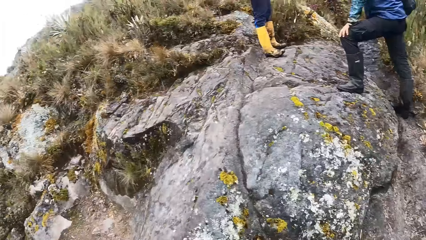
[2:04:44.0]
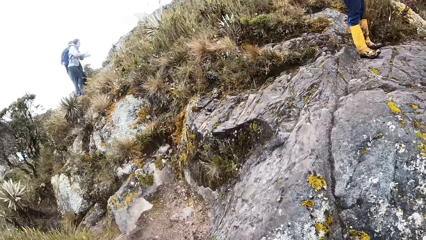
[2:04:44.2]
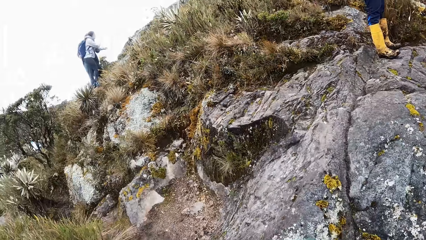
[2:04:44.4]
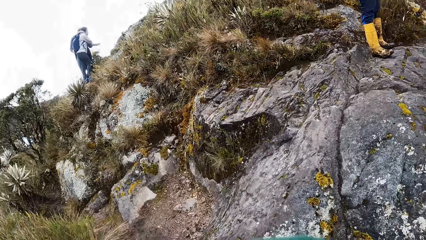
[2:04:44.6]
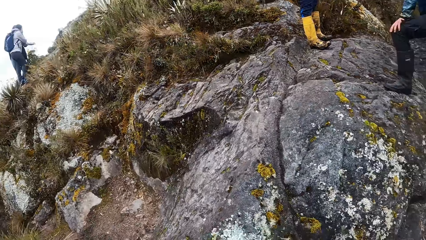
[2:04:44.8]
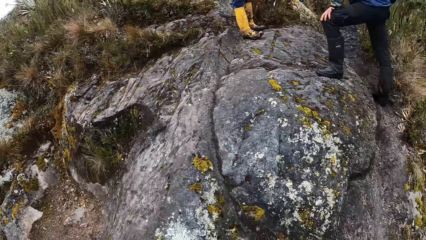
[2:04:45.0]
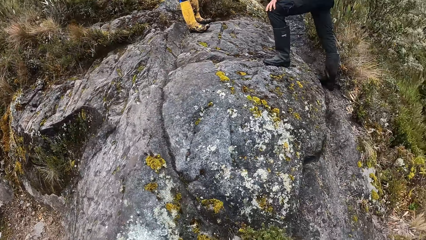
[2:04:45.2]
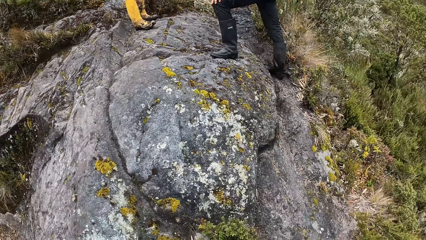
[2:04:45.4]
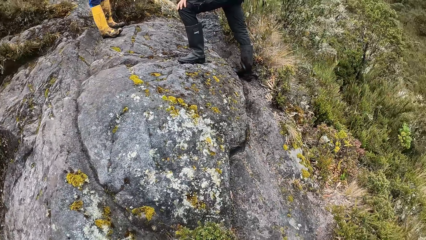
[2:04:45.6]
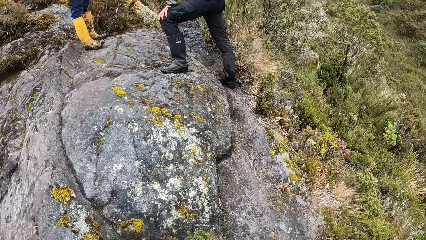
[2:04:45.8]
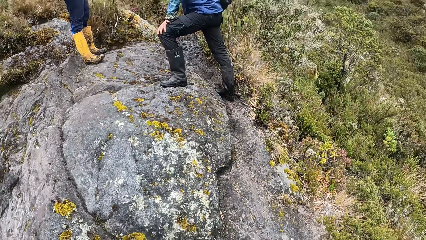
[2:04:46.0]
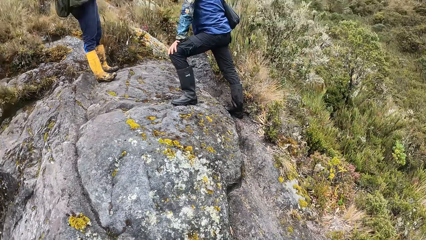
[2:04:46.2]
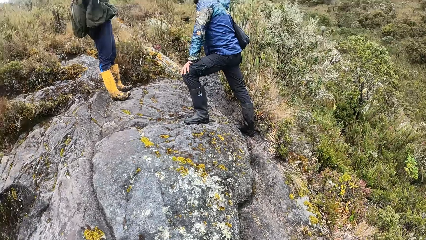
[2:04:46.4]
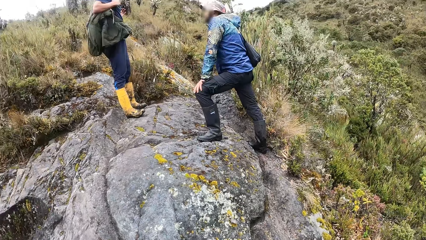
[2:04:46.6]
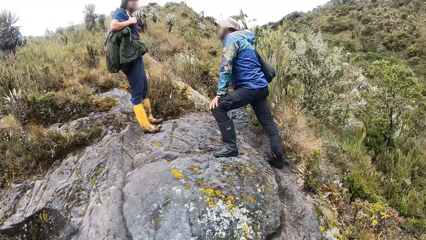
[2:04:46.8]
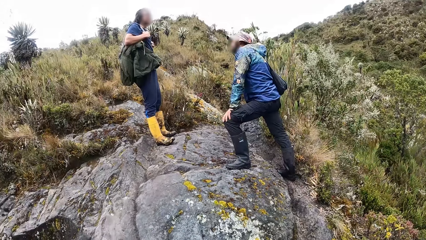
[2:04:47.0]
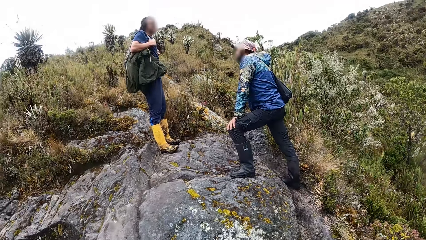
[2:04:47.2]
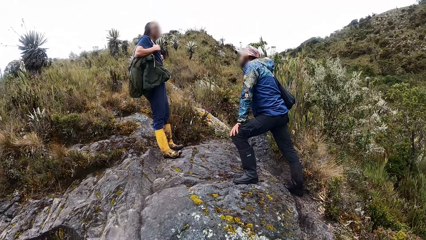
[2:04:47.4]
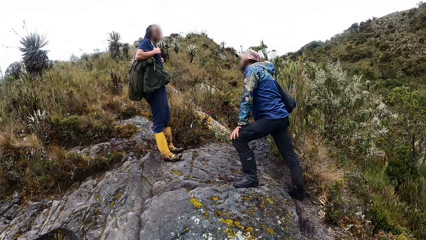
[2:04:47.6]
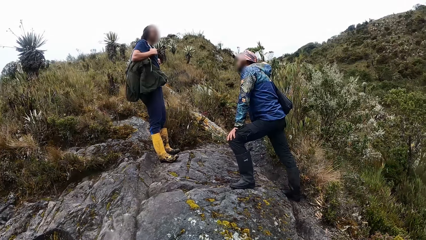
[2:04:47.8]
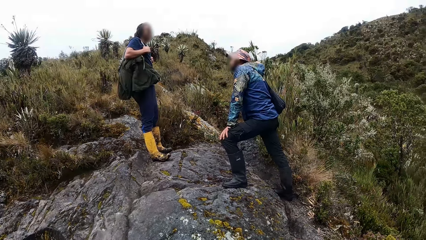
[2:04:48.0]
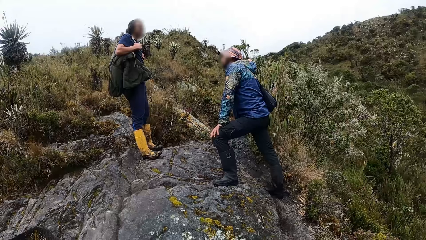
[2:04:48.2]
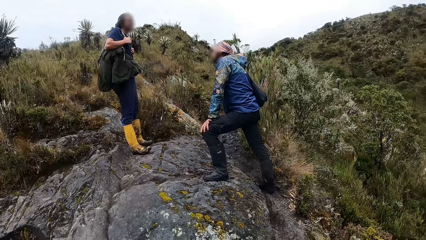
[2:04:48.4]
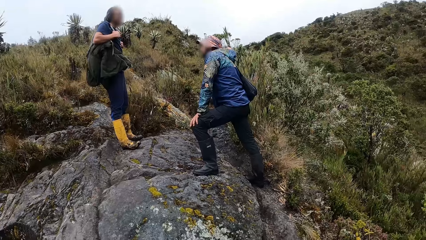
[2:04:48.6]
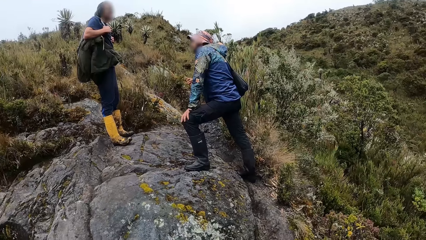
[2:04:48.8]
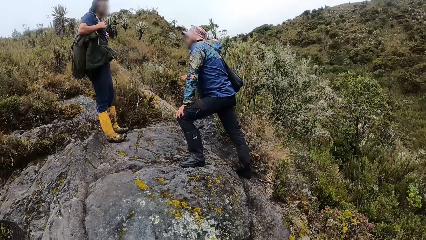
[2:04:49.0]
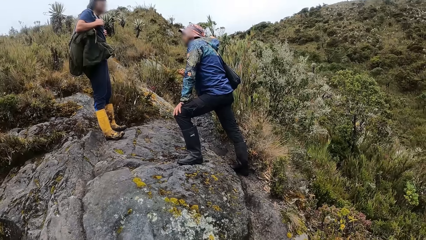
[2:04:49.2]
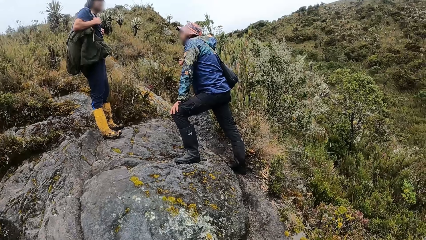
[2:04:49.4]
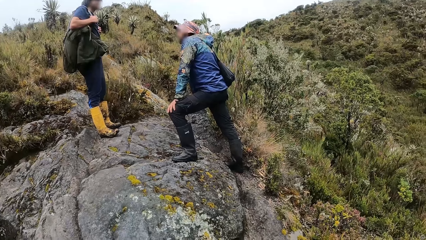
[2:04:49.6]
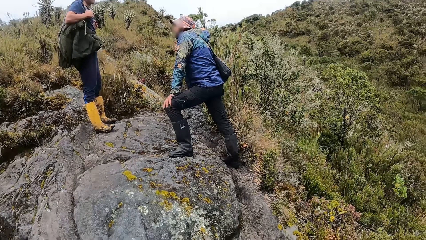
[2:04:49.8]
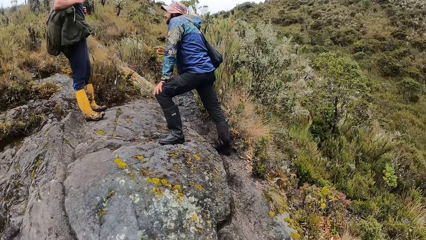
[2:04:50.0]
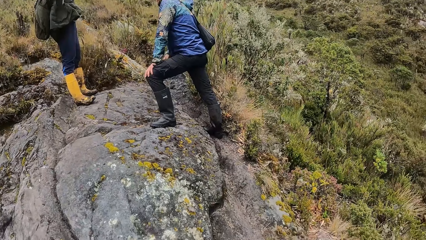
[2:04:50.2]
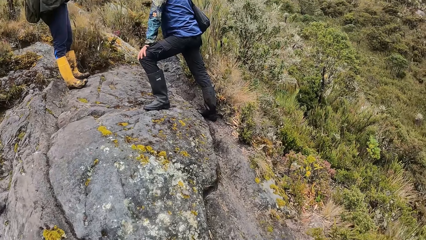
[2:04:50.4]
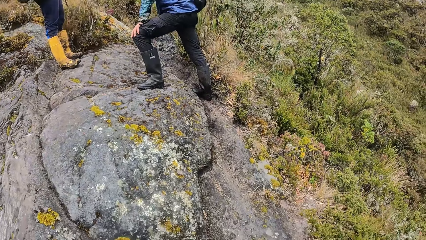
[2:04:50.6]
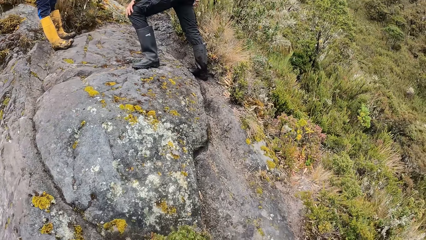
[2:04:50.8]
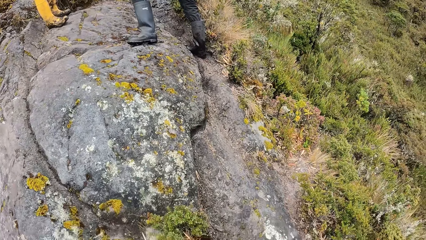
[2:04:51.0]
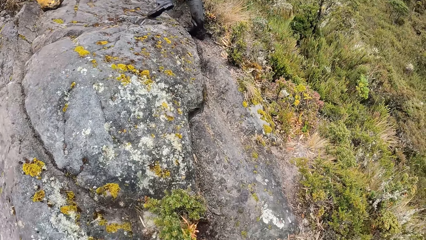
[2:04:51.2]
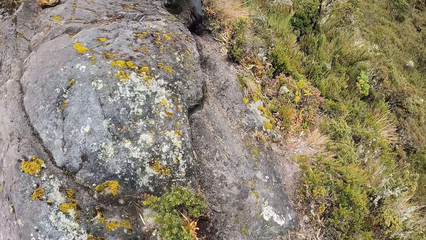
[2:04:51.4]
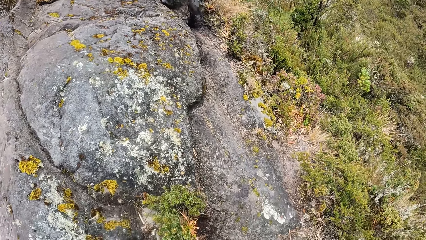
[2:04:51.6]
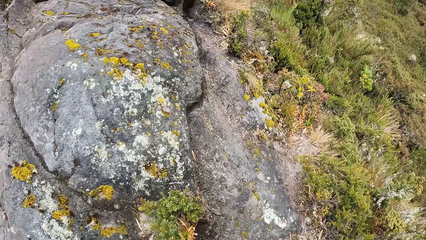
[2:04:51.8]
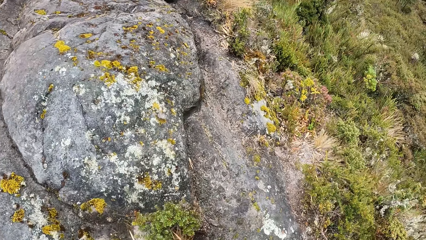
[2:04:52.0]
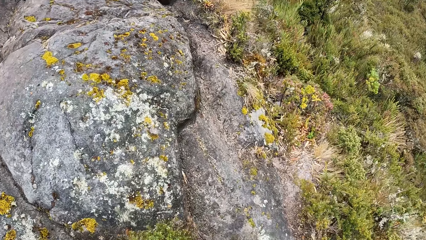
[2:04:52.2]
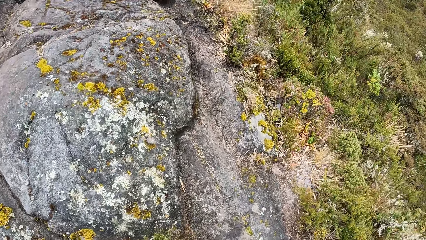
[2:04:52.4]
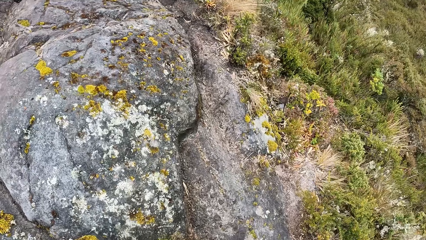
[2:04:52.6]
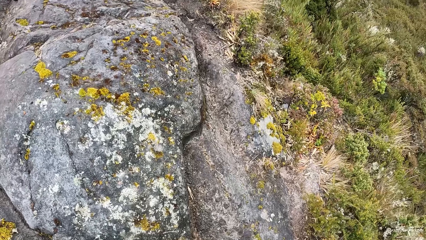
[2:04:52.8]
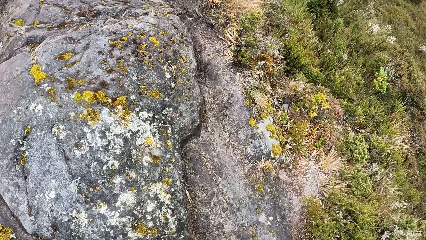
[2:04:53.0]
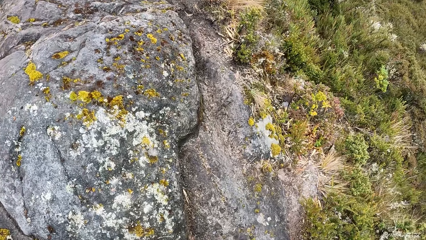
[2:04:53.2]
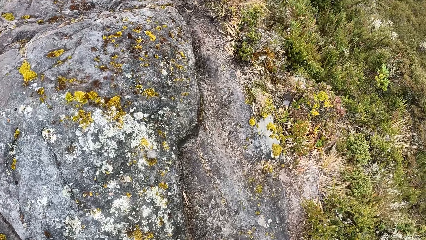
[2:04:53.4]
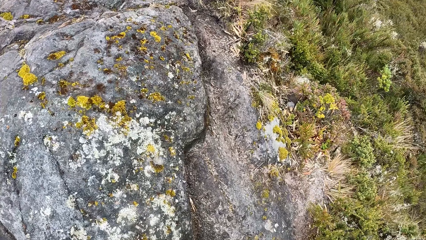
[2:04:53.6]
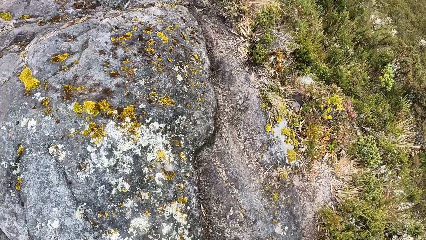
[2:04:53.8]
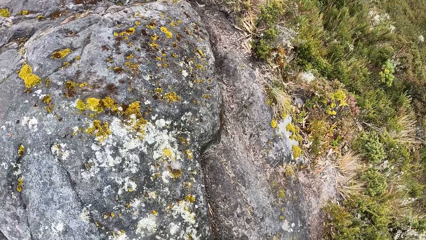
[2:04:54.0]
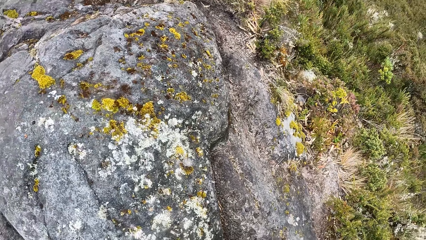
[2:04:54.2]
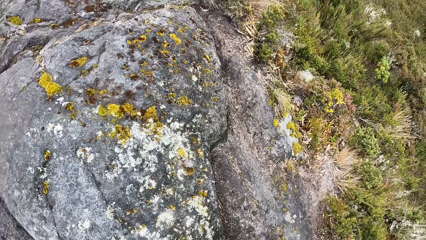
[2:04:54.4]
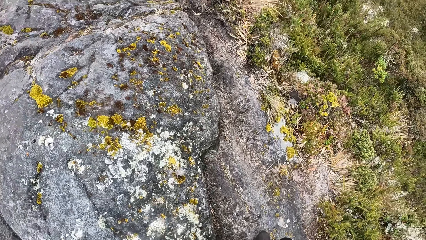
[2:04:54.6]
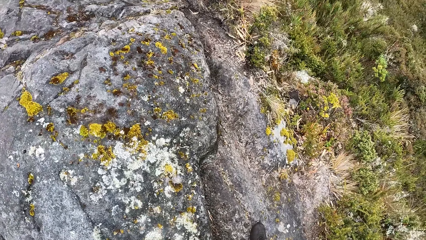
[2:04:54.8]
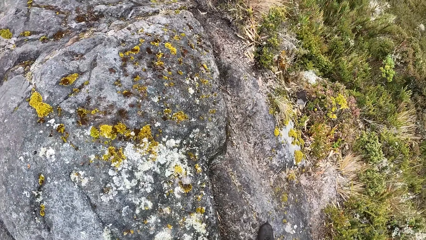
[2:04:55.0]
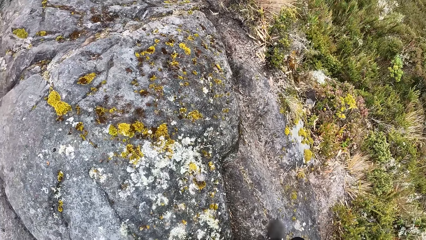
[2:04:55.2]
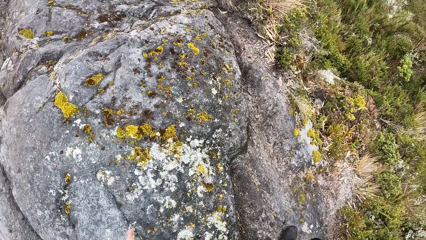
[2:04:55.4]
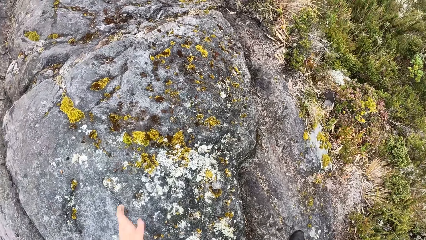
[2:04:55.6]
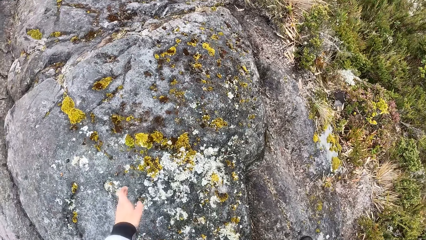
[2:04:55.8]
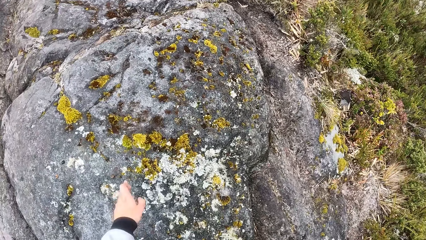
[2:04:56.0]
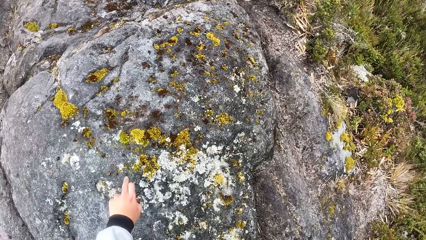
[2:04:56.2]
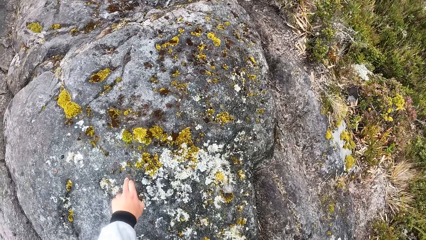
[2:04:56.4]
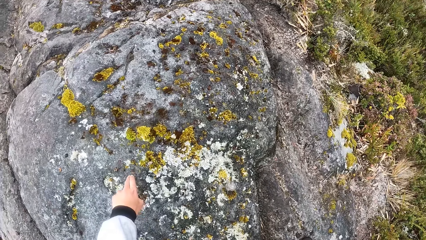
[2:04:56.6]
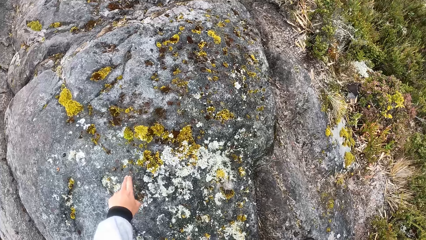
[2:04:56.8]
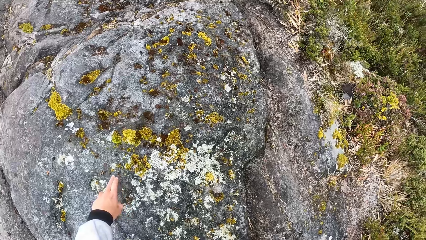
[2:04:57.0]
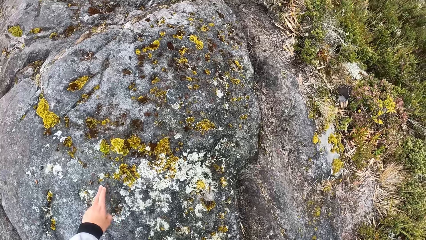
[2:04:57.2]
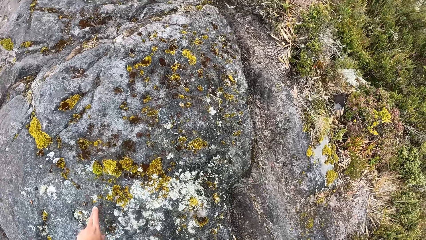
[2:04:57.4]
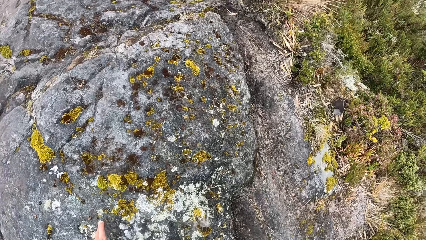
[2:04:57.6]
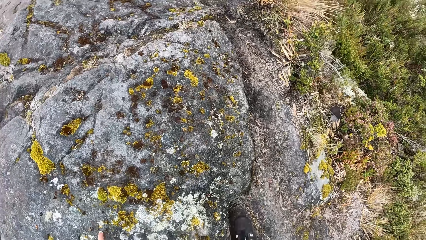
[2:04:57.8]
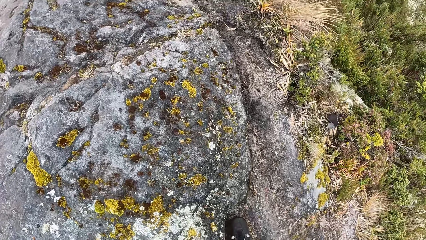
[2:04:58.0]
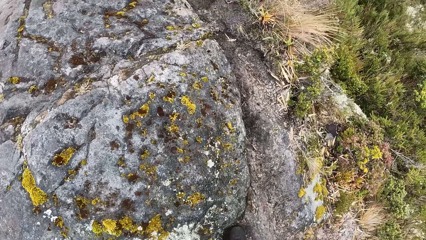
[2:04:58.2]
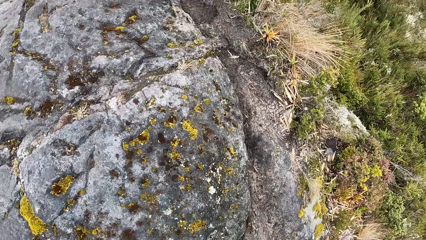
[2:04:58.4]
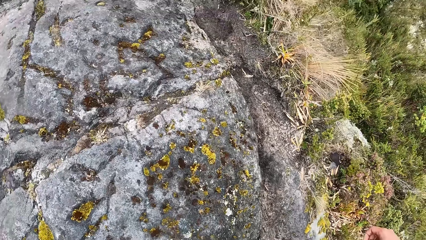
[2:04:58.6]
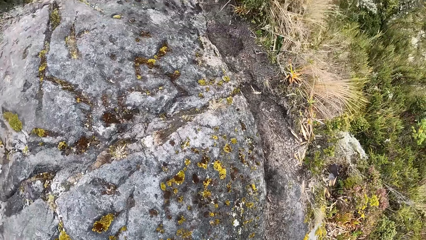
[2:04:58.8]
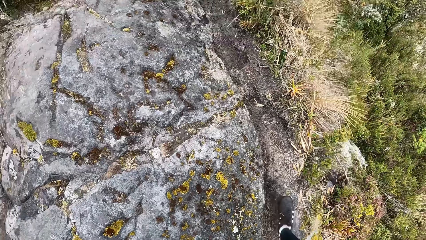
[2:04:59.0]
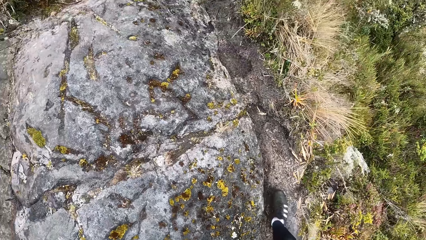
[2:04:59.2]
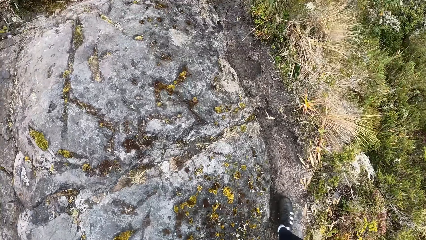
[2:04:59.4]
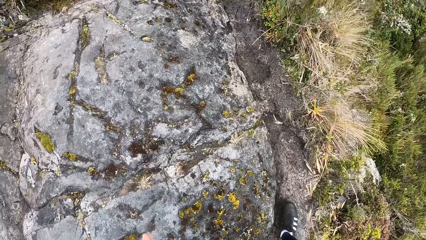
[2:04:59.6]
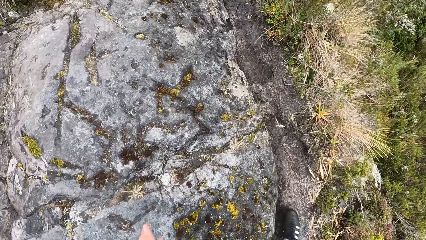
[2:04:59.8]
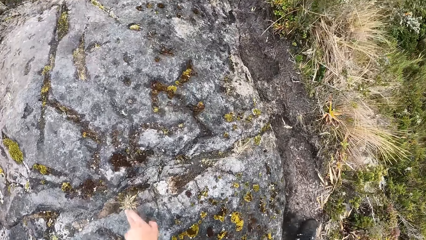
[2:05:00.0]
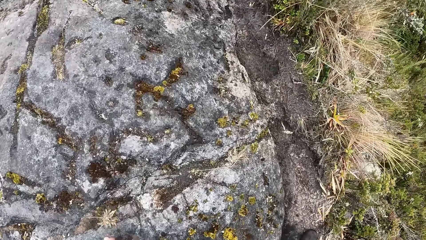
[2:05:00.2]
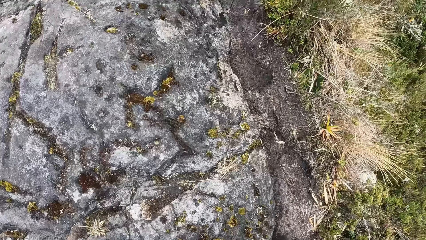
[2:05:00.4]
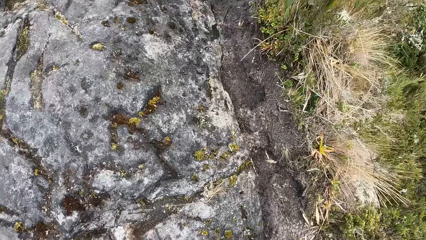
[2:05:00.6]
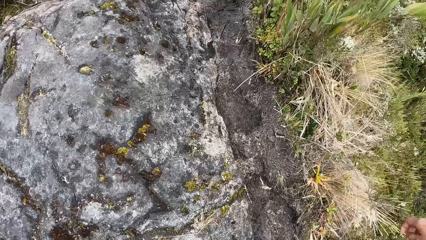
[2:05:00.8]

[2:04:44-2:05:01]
The camera wearer looks around the mountain. He touches a rock with his left hand. He holds the rock. He looks around the mountain.
